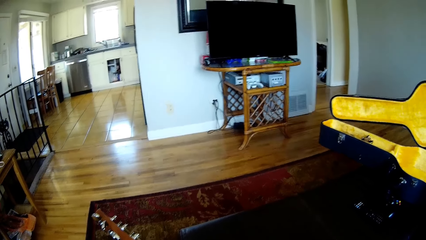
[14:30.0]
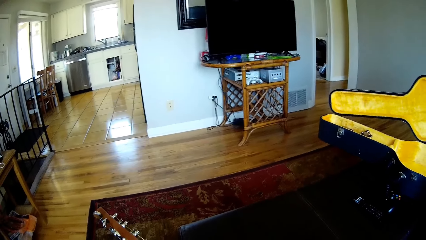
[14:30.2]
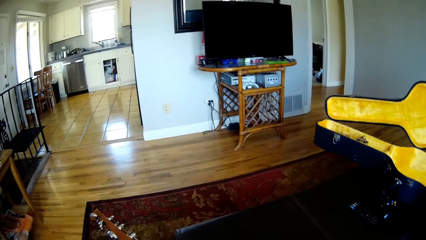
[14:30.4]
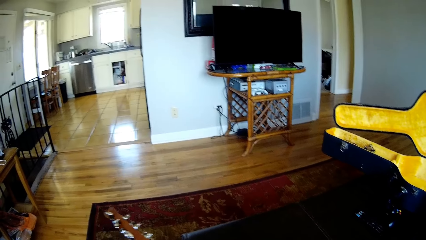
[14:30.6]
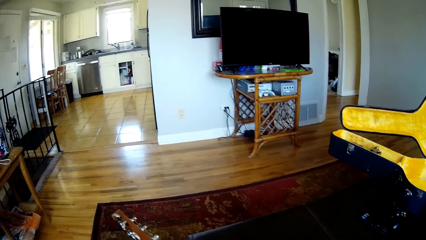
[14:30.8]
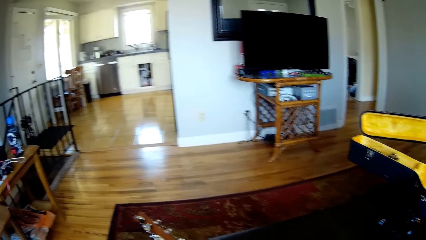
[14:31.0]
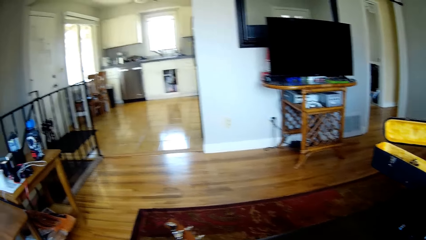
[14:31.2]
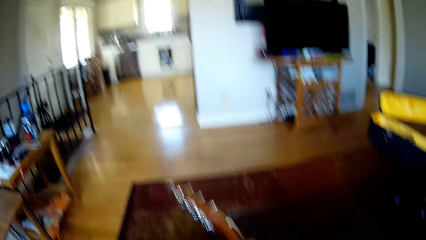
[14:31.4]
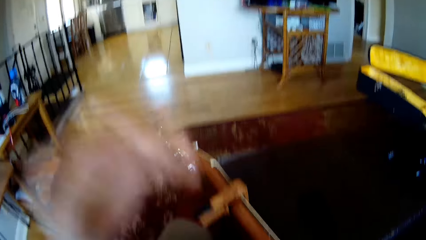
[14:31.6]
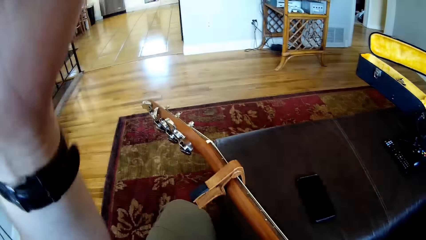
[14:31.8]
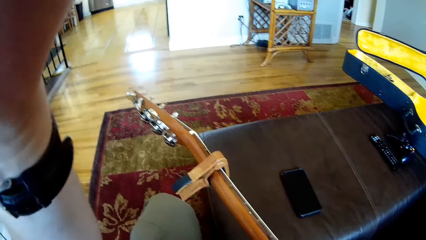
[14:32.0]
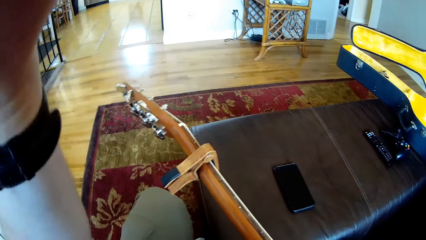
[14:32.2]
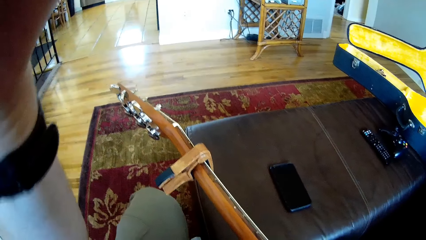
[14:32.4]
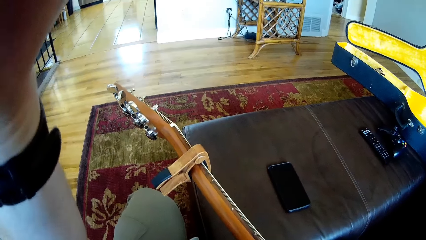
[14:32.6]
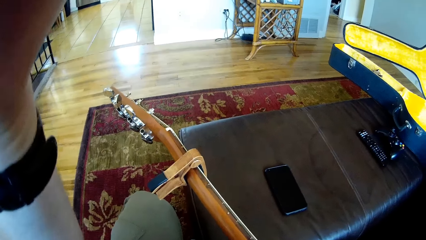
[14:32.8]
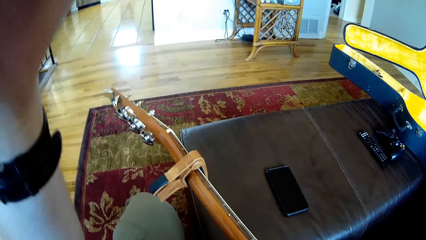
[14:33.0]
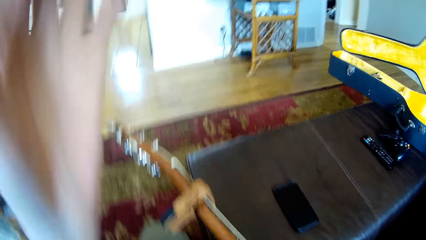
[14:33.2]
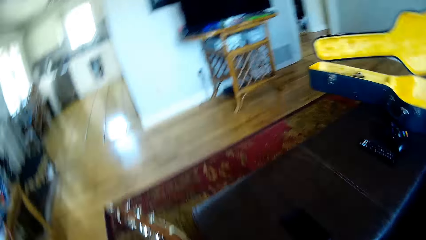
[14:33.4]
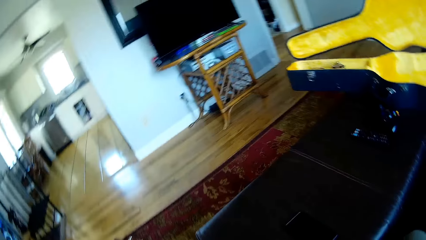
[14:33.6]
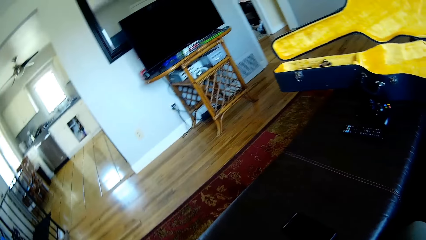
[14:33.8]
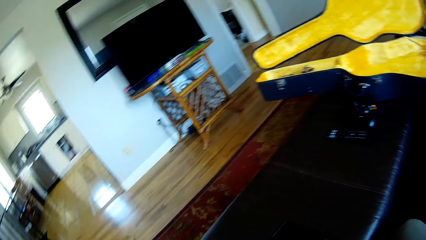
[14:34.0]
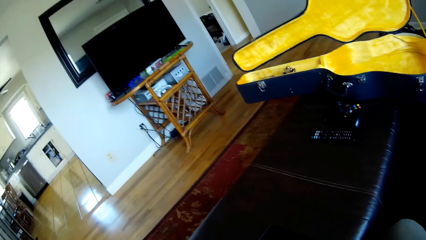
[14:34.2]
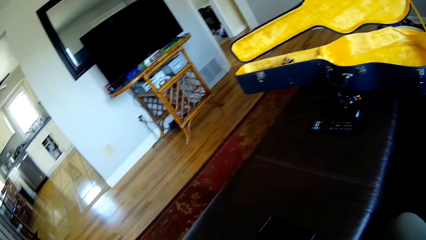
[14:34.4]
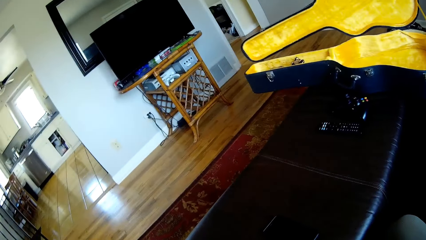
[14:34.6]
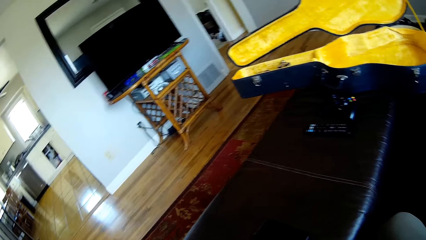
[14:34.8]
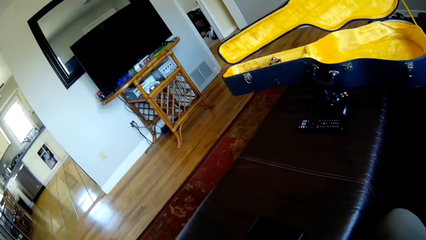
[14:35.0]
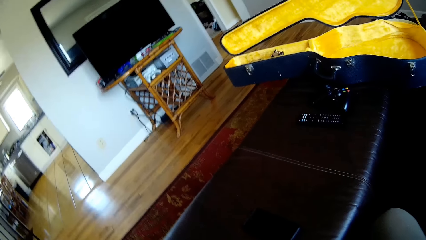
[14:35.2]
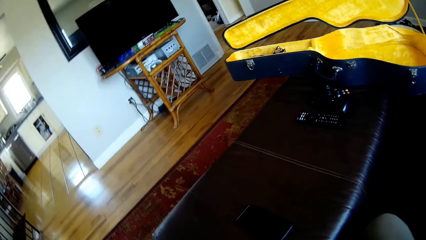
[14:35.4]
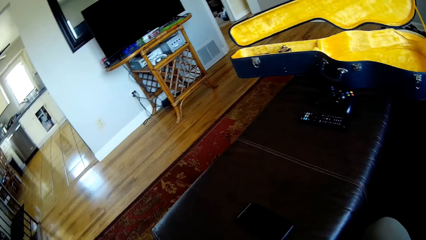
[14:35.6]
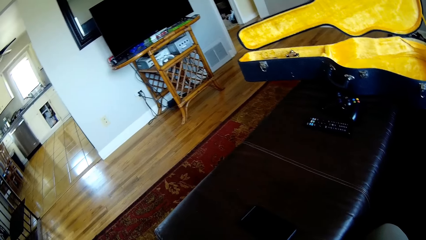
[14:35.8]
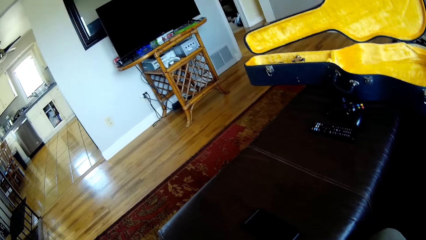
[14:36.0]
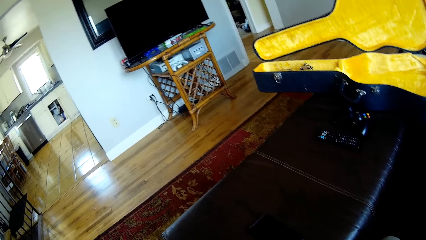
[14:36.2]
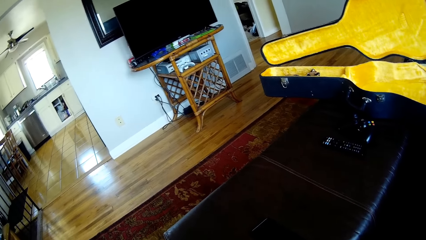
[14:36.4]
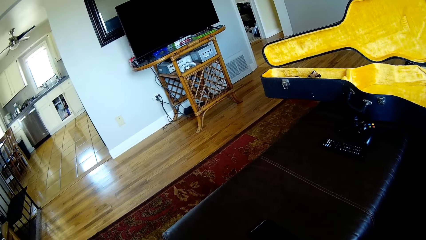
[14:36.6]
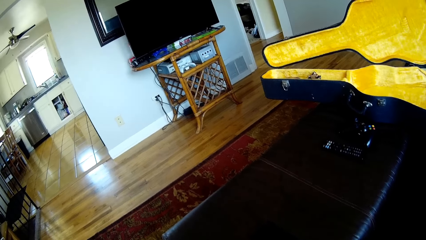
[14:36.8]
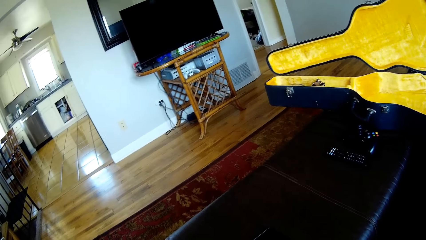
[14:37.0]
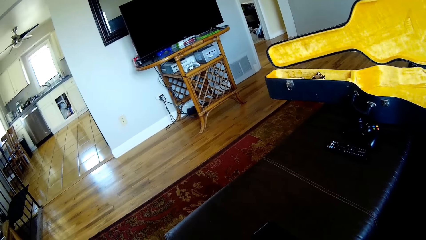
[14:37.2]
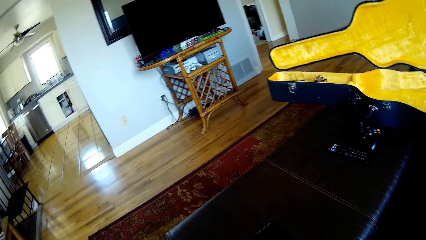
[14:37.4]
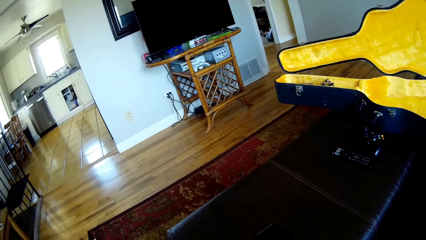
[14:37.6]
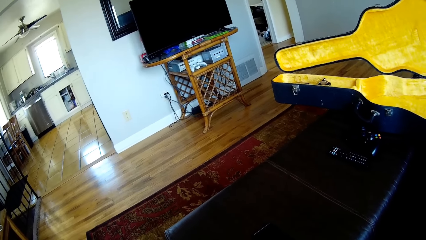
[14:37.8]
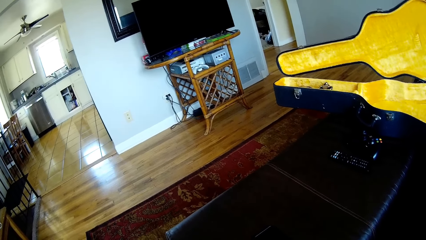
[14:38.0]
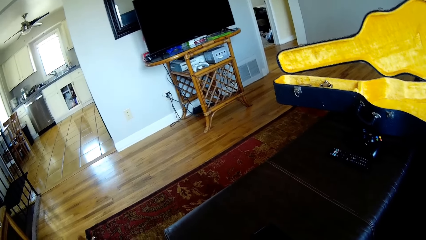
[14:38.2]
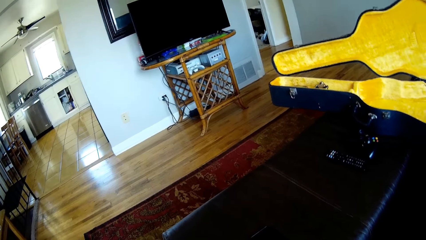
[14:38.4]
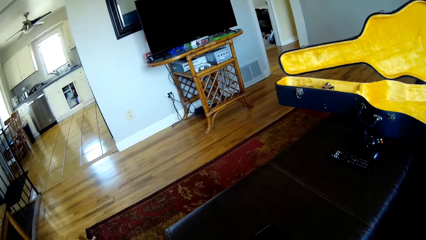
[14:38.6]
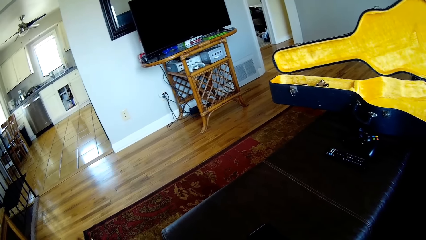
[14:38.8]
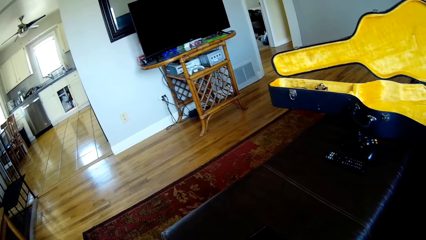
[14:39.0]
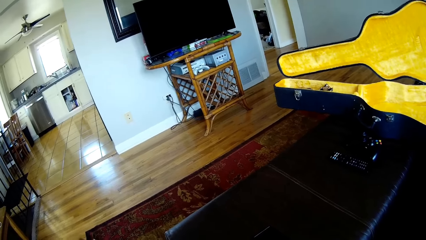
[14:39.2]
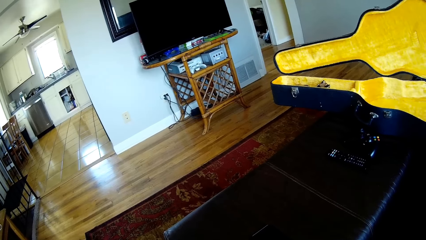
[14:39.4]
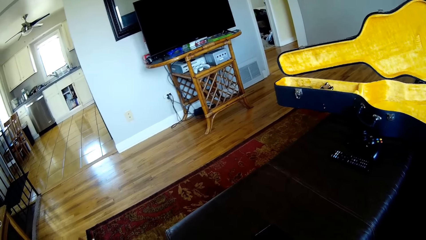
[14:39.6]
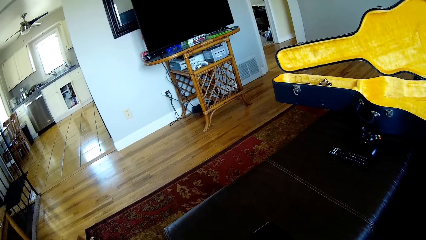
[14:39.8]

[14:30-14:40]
The camera wearer adjusts the camera with his left hand. He holds something. He places his left hand on the guitar. He plays the guitar.

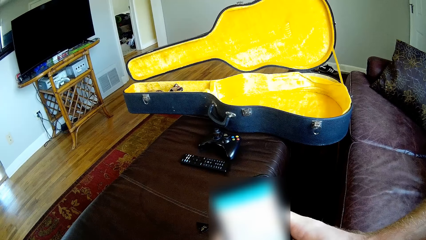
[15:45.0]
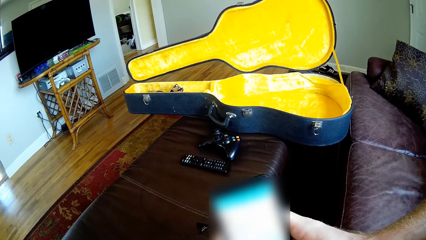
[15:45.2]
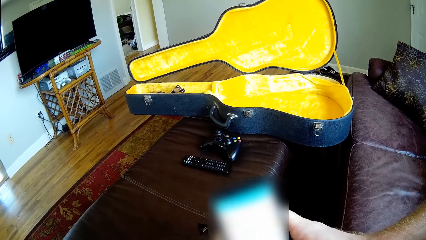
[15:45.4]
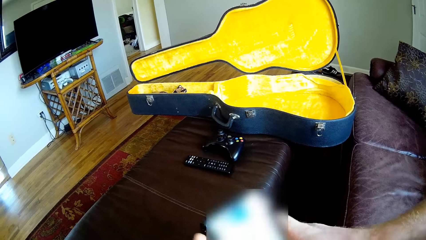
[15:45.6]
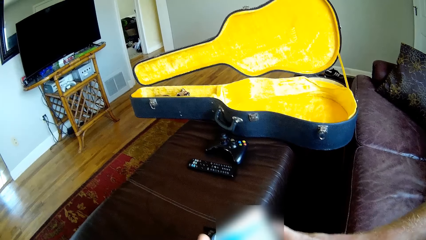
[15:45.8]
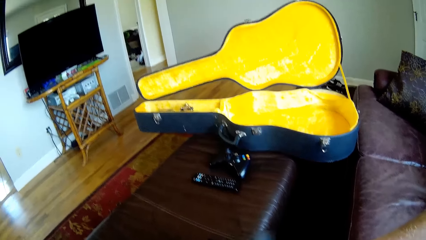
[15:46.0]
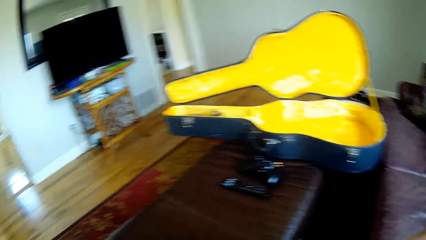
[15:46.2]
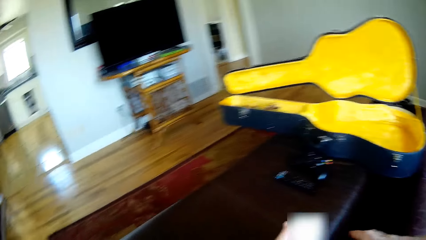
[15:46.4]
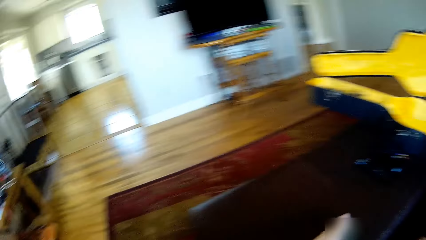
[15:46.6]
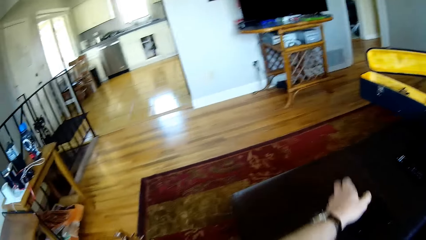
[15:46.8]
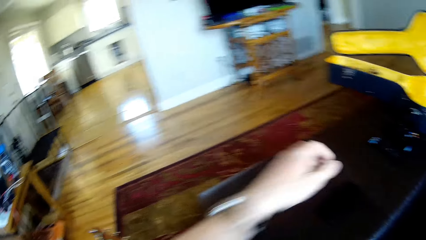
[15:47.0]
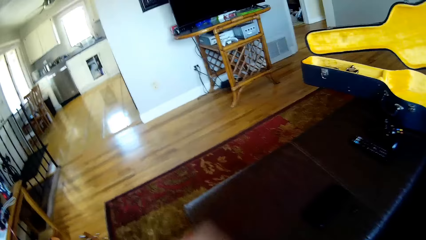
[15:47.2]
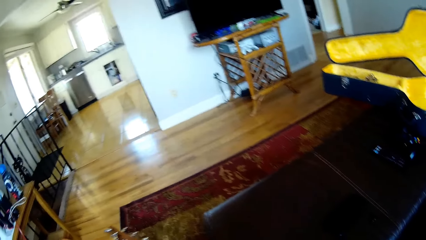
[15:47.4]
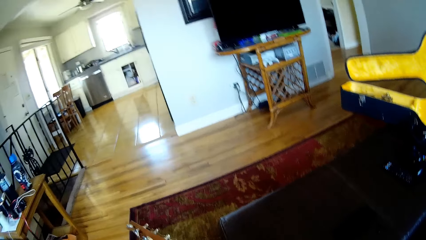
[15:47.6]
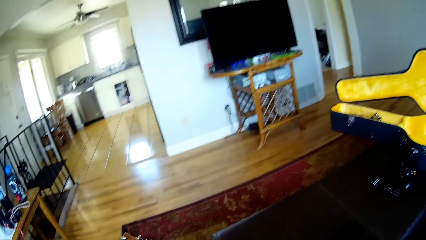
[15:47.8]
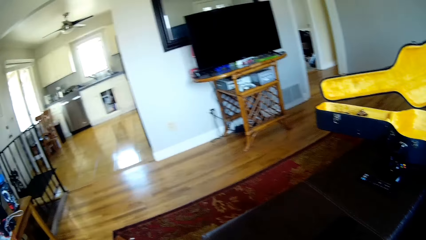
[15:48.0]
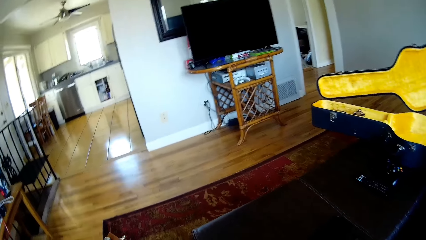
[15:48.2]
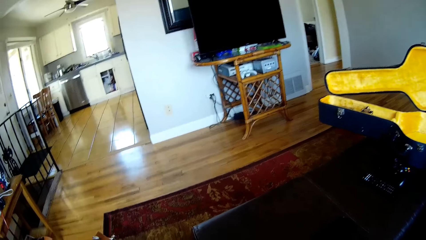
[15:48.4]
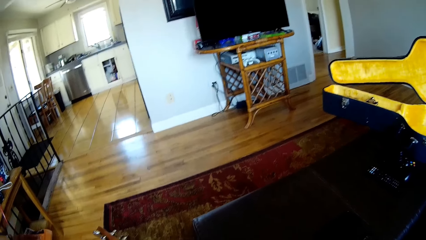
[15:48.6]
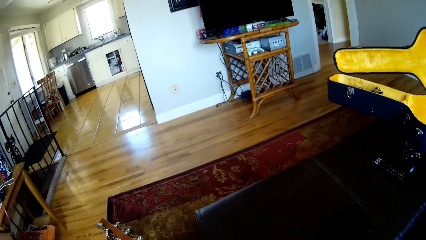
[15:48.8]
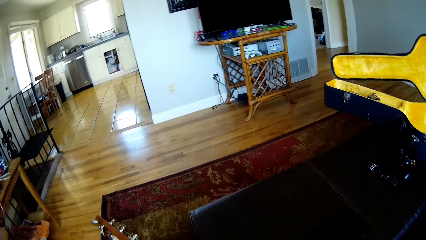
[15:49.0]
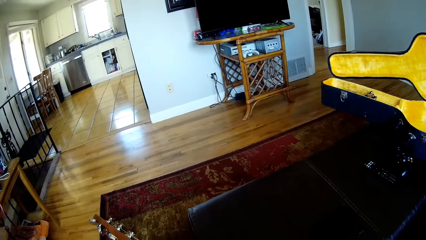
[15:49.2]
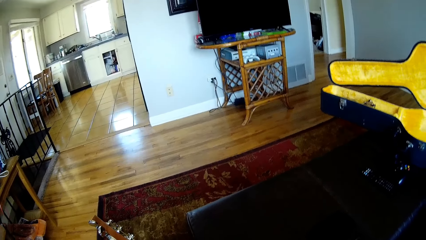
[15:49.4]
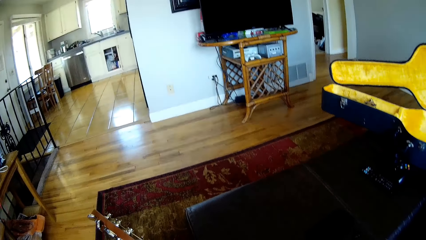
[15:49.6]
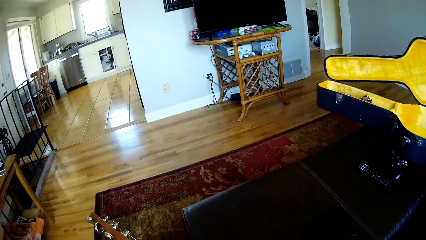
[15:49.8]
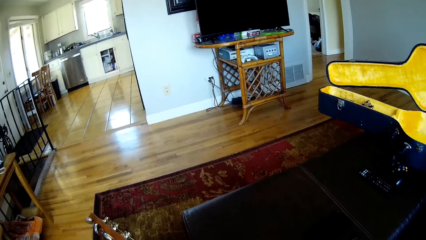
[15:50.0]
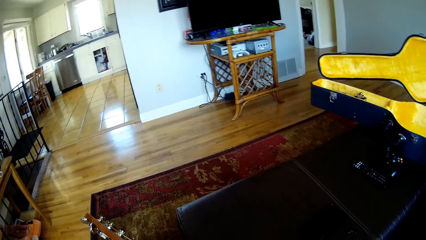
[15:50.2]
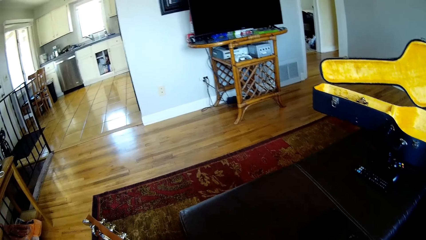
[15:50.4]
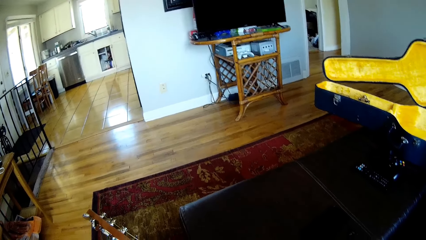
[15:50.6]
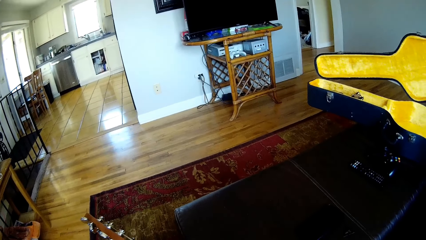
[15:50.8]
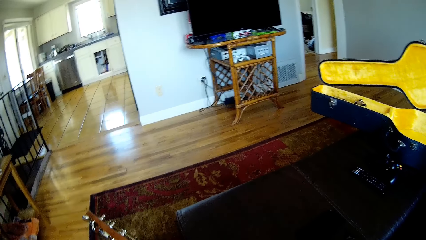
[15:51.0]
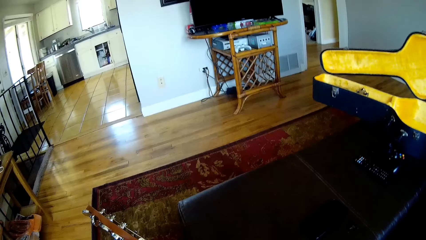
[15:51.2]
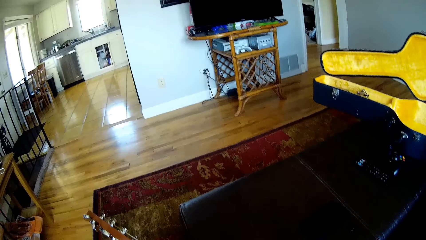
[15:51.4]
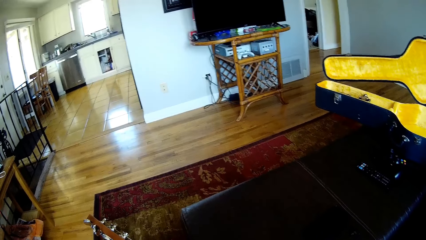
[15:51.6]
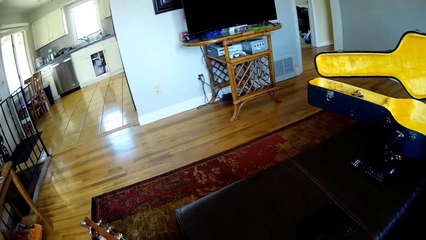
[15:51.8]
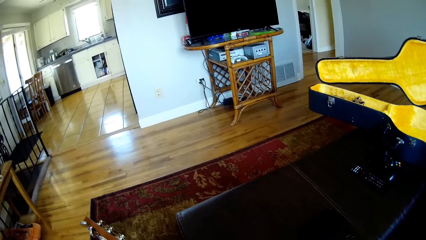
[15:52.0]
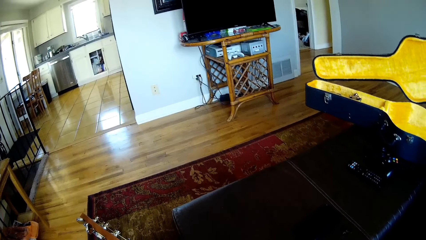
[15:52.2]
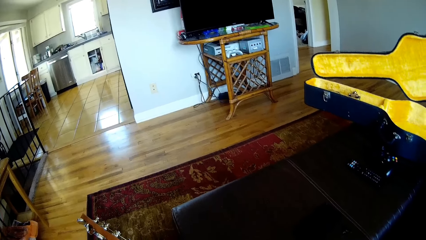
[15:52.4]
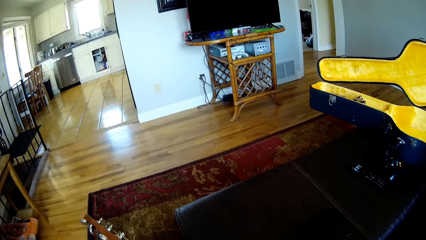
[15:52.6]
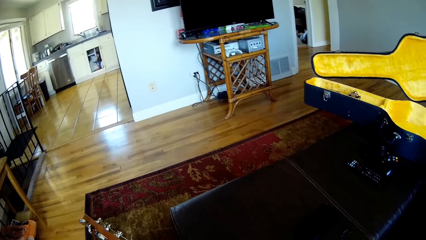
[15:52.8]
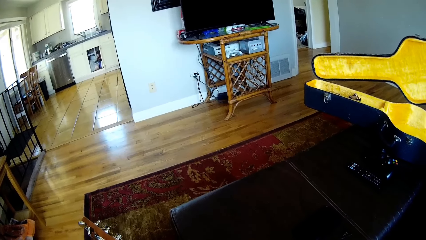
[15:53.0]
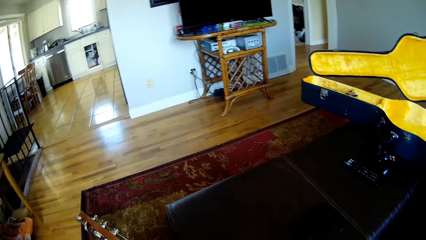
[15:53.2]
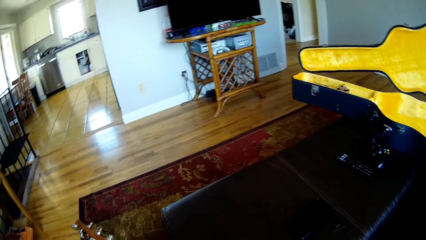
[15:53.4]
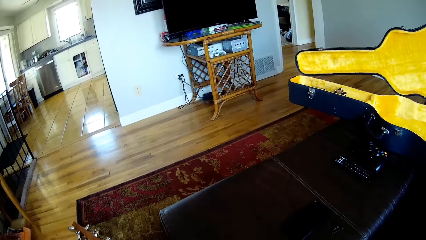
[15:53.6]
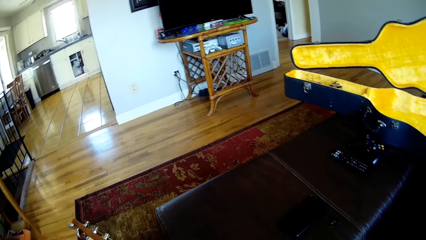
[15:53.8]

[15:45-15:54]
The camera wearer throws his phone on something. He drops the phone in both hands on a table. He plays the guitar with both hands.
